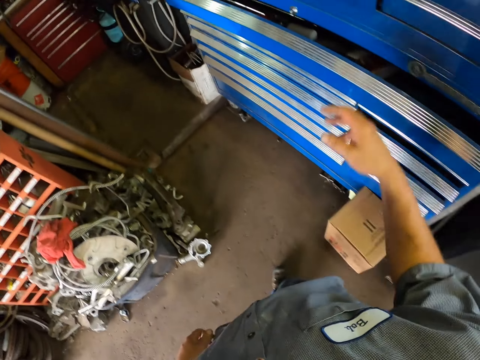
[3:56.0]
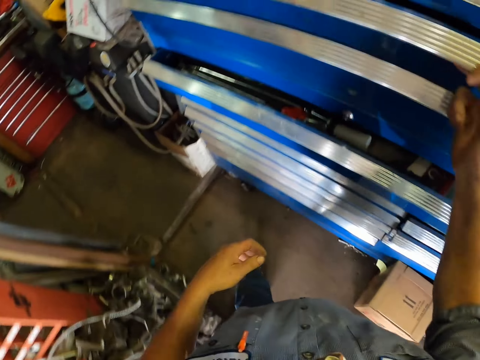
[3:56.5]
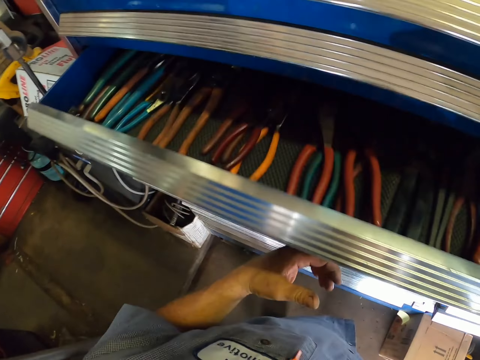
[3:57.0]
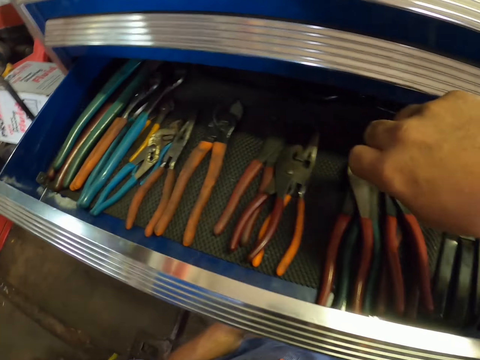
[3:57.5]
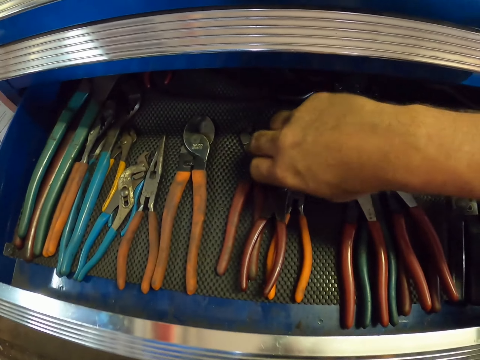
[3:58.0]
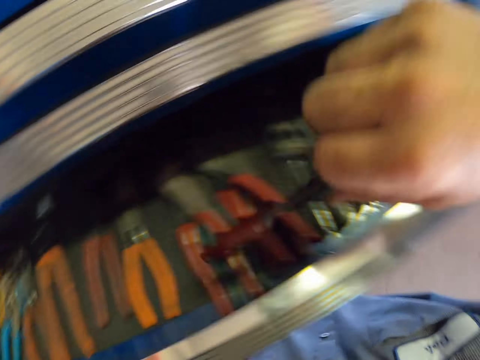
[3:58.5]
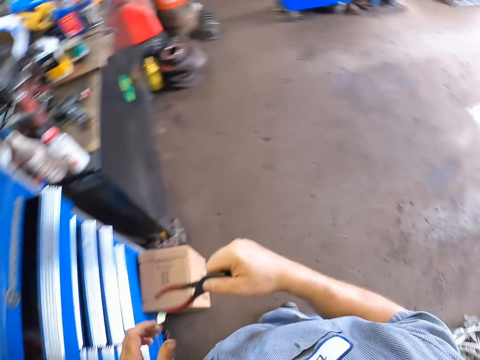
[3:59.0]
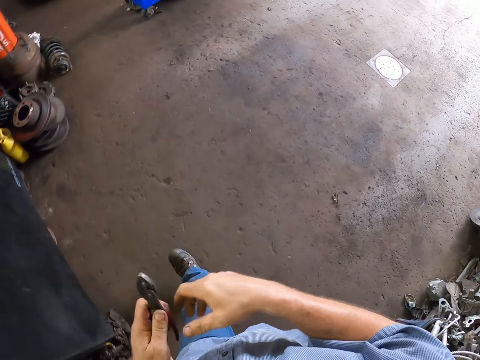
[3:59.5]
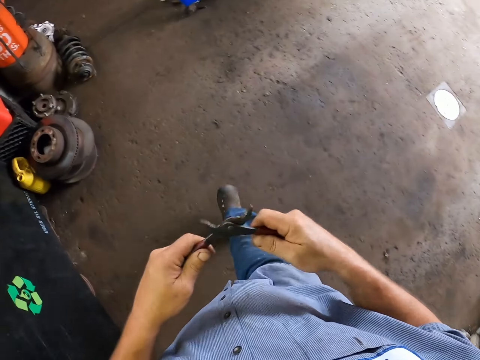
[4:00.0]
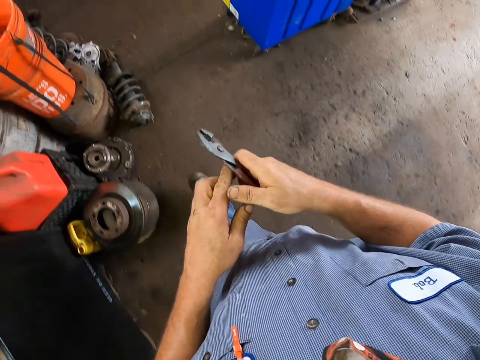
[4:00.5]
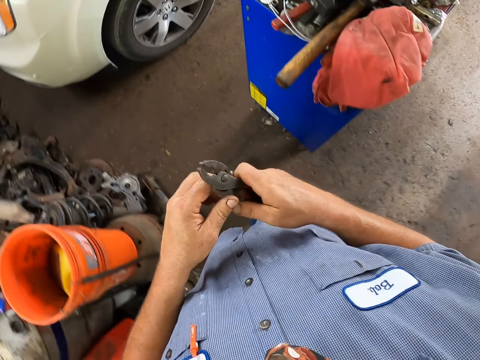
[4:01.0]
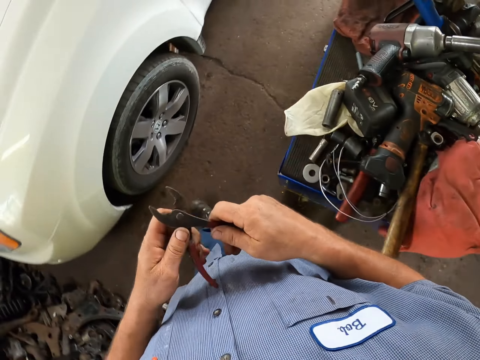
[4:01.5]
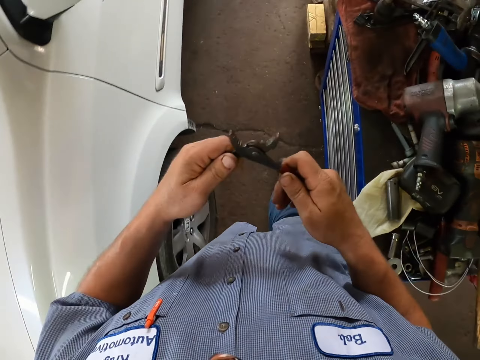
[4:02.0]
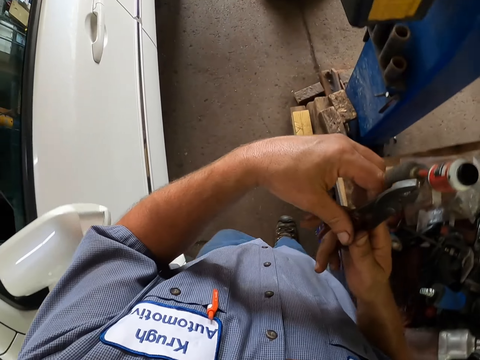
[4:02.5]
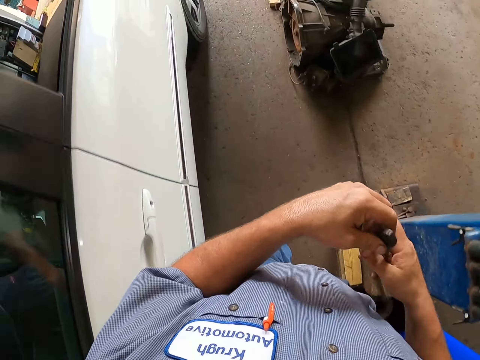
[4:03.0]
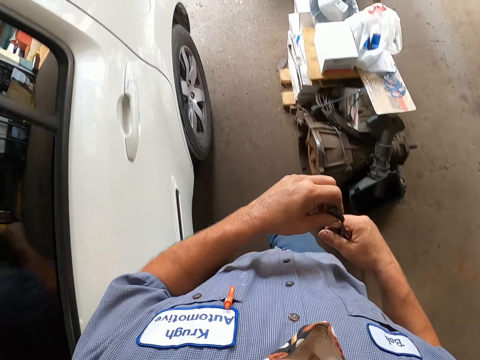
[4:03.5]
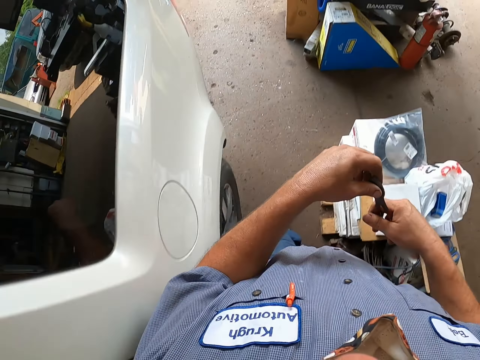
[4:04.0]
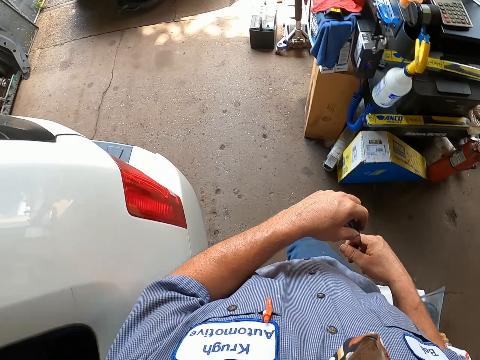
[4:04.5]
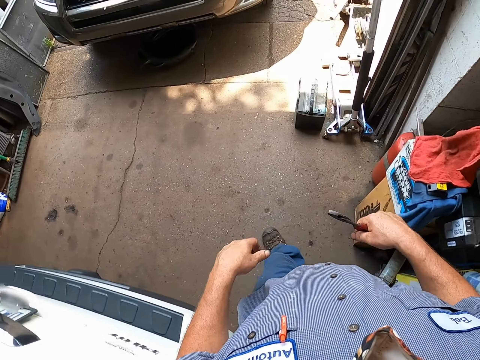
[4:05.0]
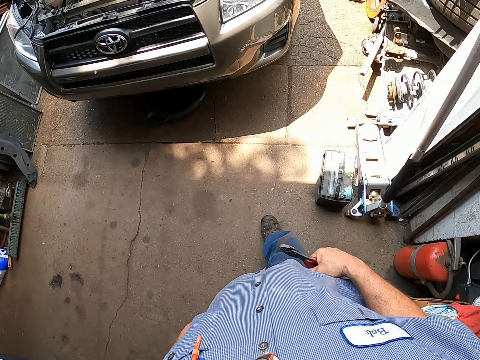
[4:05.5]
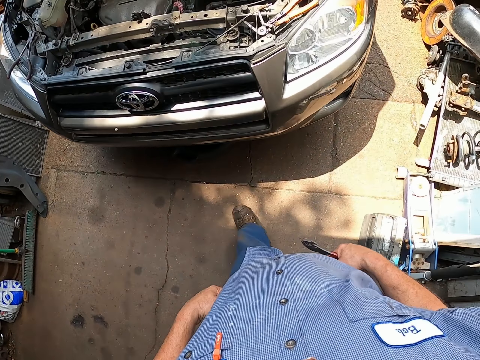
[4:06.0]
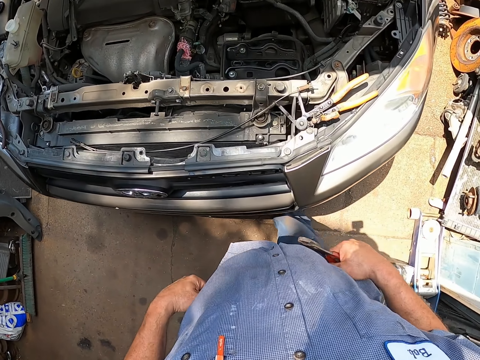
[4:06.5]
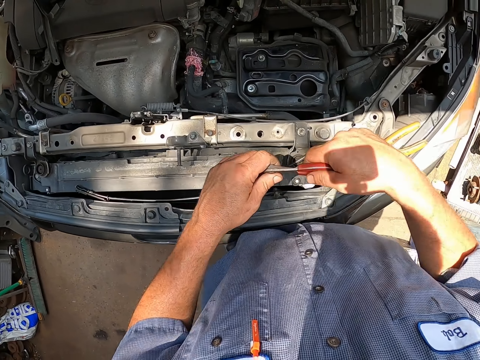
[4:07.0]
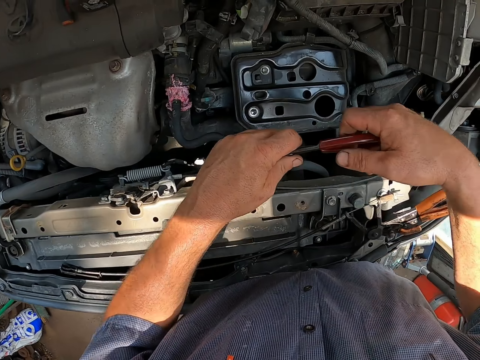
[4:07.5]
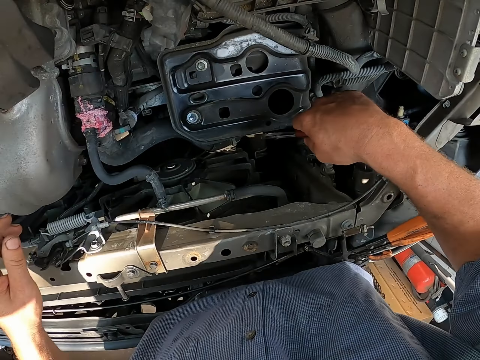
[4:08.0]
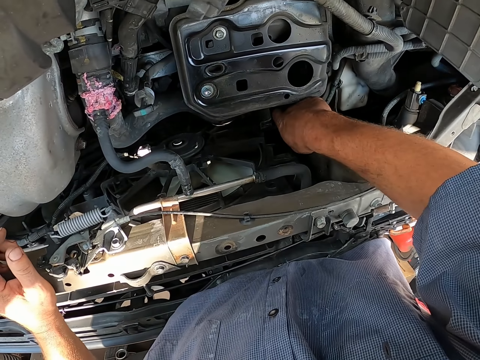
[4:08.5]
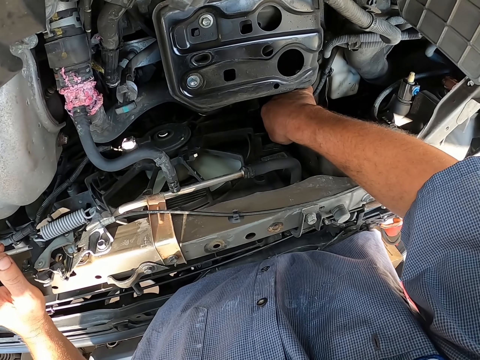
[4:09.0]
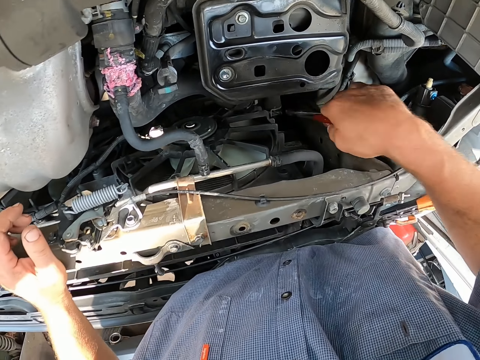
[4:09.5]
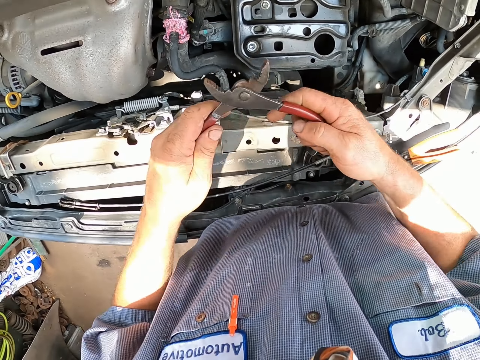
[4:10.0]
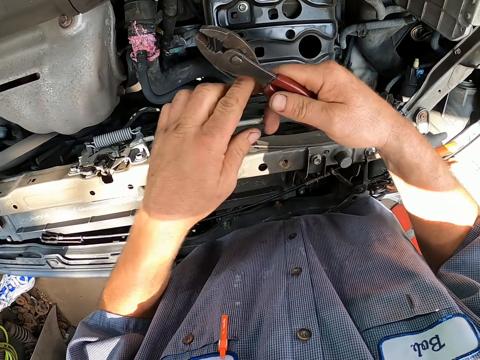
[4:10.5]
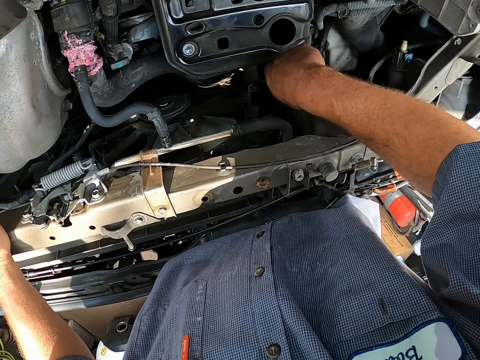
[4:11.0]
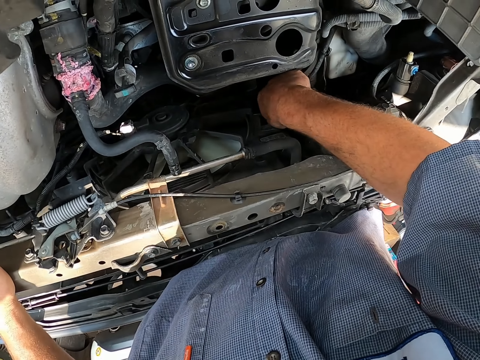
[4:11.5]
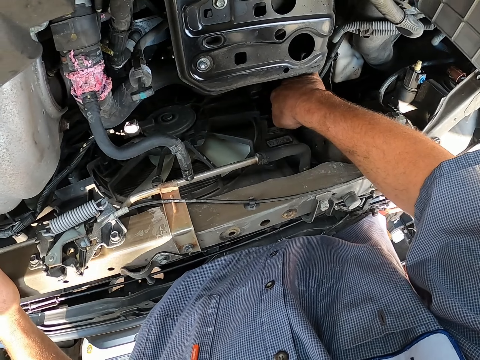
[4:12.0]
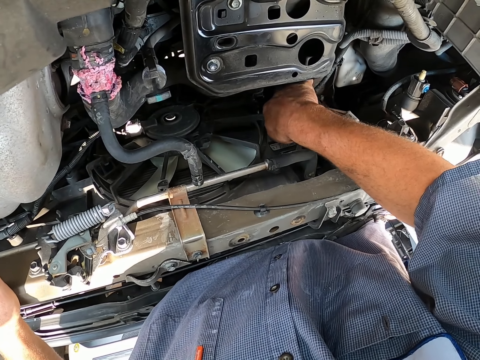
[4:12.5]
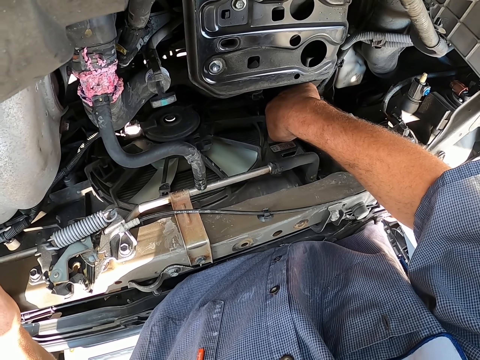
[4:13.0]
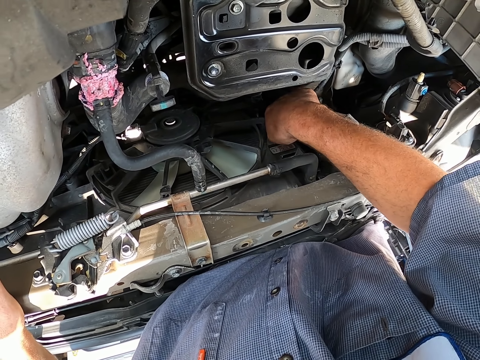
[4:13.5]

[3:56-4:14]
The camera wearer opens the drawer. They pick up another pair of pliers from the drawer. They move around the garage. They use the pliers to repair the car engine.

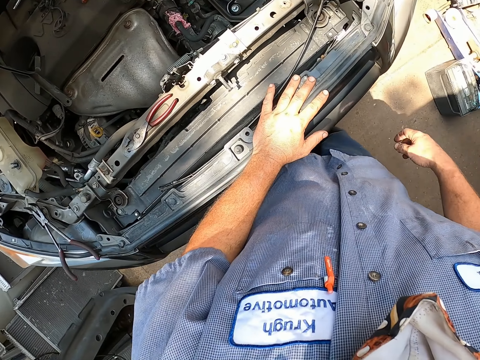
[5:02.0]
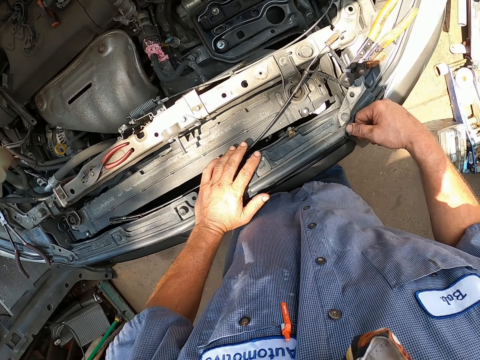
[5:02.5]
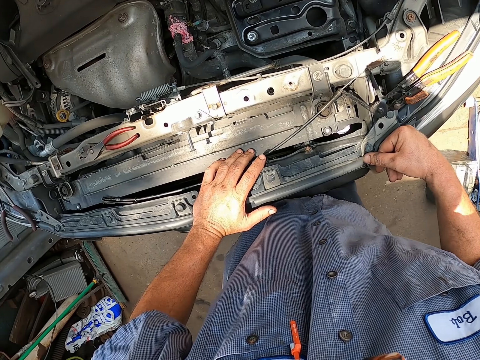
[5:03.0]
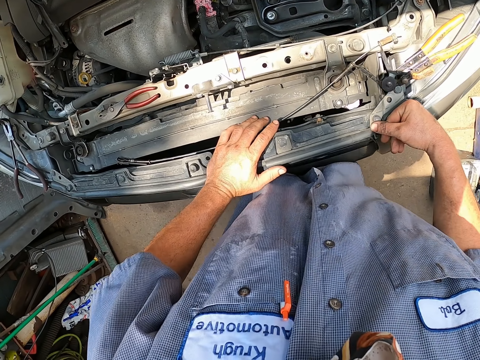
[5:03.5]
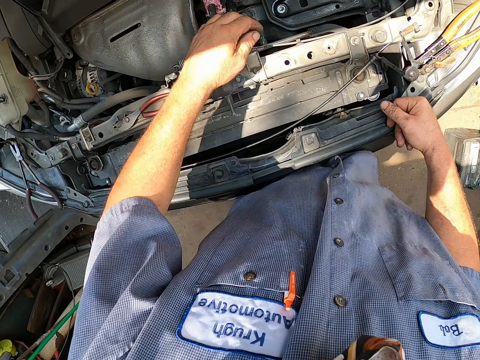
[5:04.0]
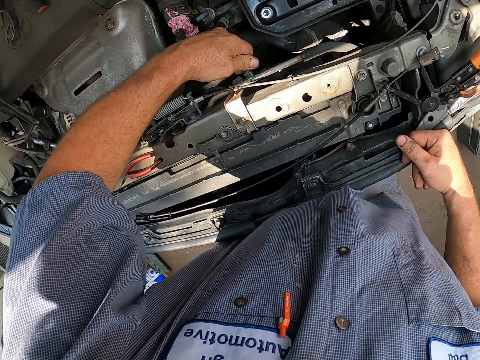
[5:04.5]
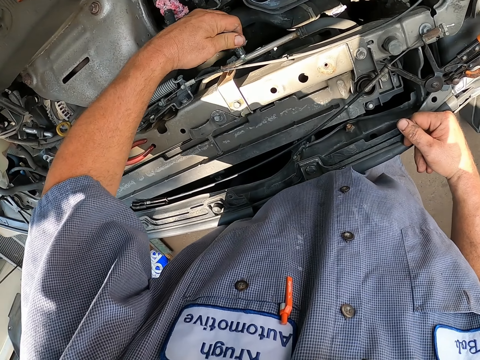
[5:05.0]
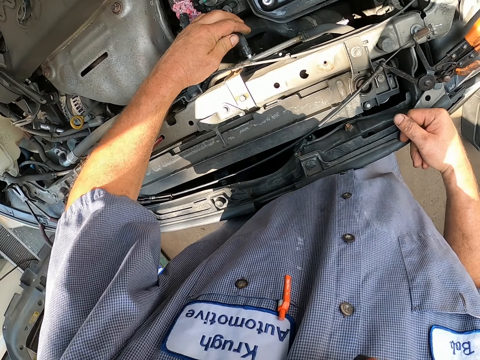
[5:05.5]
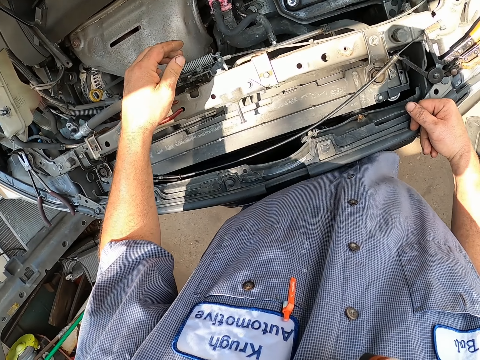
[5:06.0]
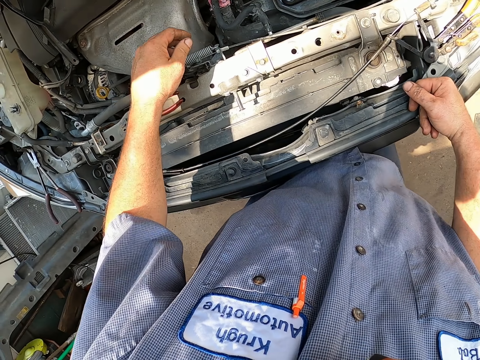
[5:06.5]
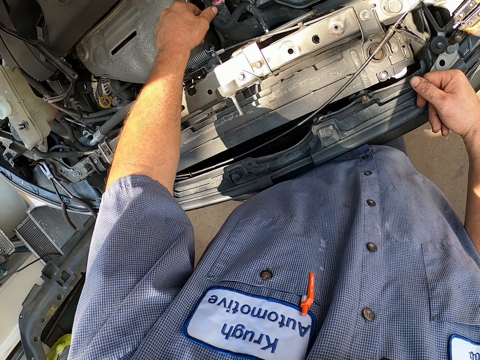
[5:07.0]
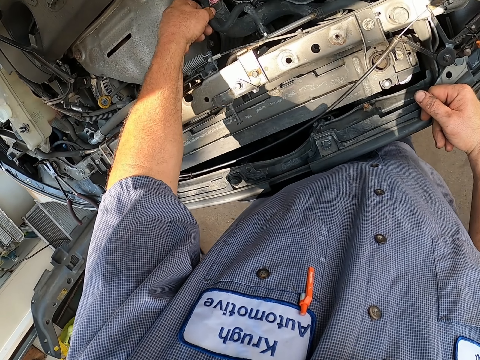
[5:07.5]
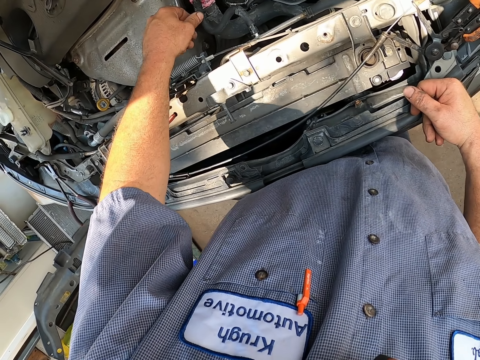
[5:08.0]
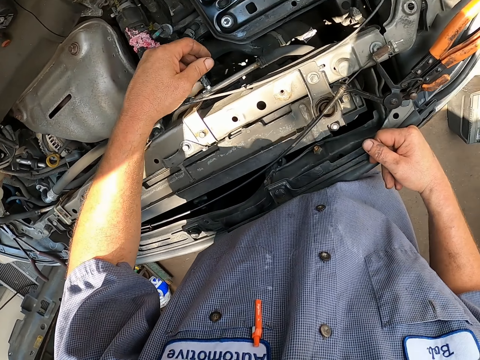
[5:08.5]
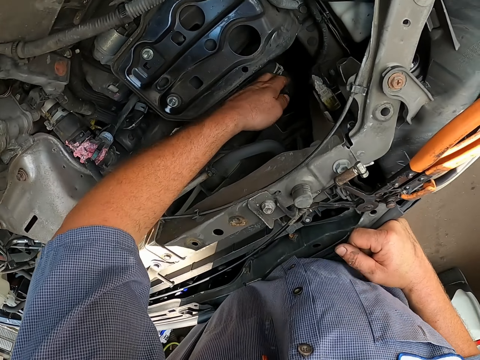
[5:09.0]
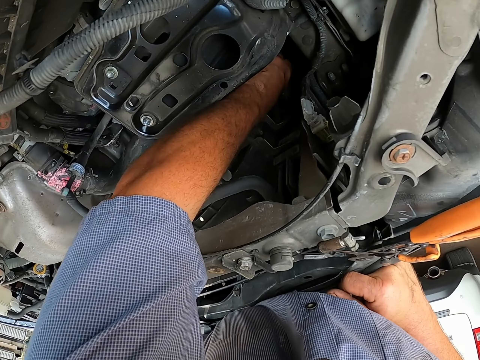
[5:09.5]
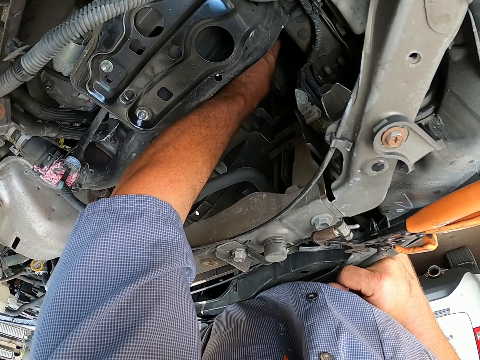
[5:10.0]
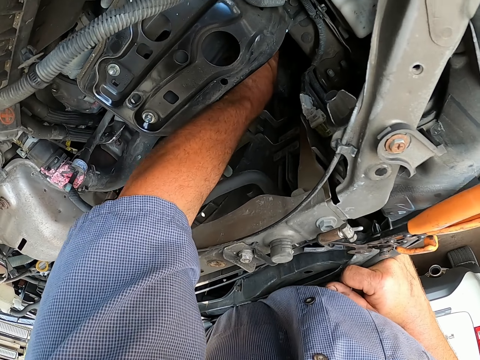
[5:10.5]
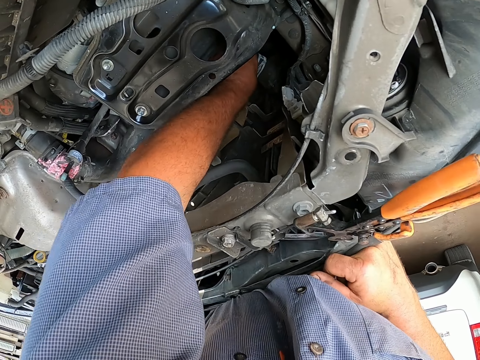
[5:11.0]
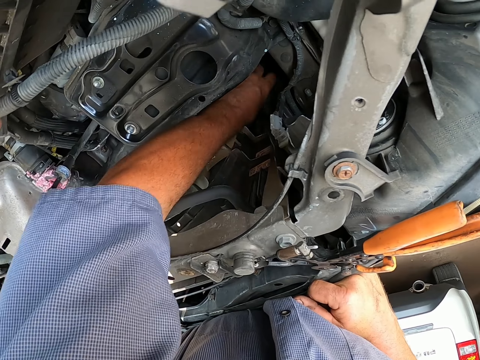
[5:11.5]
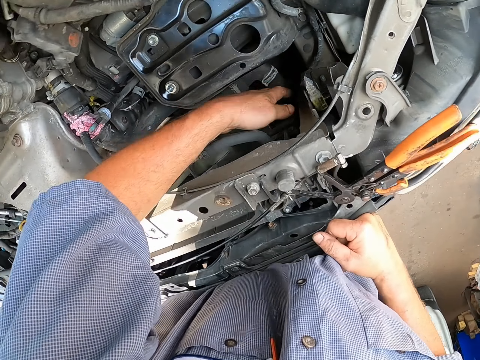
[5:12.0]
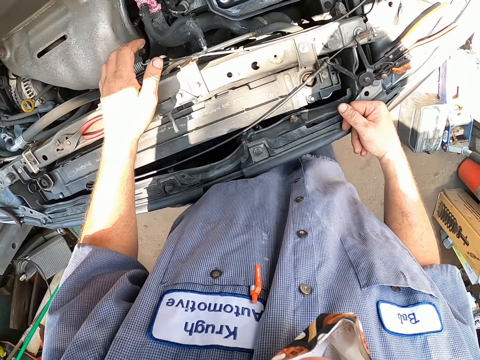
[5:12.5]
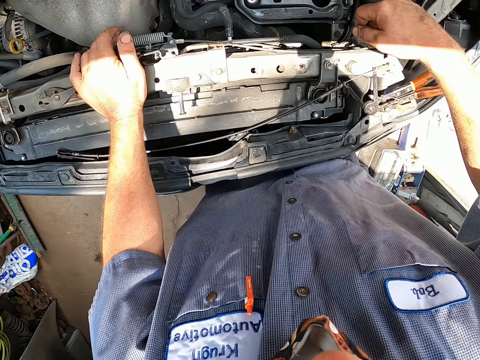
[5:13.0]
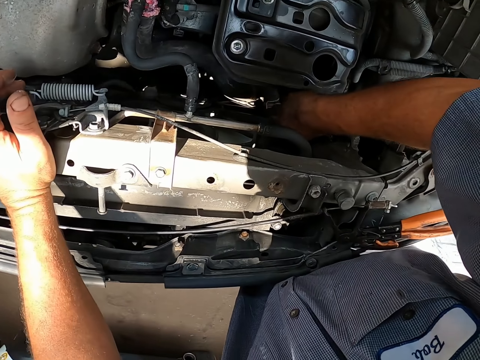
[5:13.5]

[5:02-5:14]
The camera wearer looks around. They continue to repair the engine. They touch the car pump.
